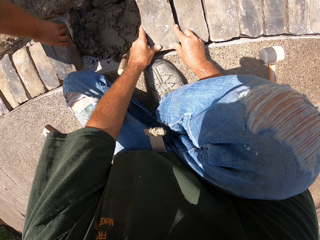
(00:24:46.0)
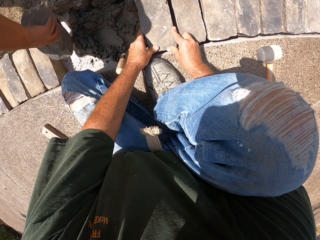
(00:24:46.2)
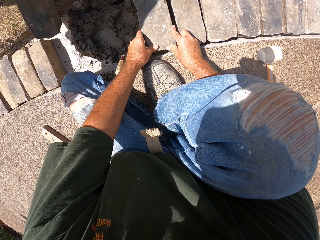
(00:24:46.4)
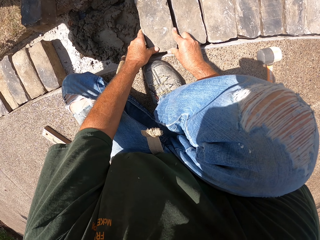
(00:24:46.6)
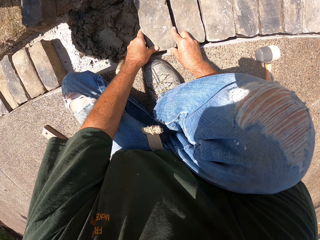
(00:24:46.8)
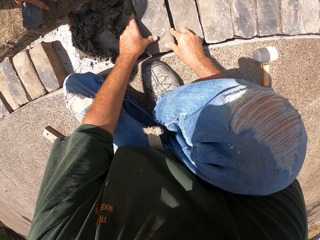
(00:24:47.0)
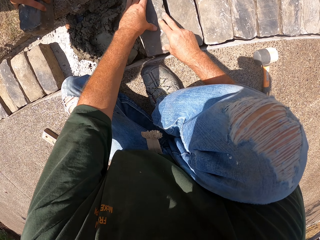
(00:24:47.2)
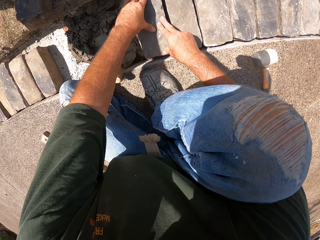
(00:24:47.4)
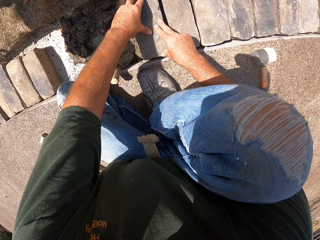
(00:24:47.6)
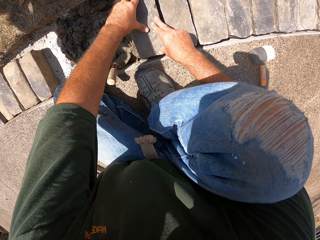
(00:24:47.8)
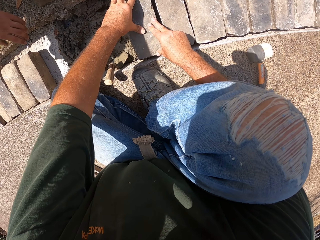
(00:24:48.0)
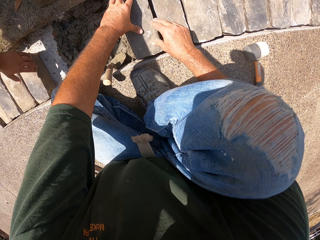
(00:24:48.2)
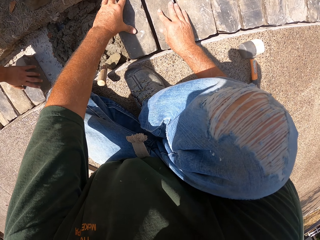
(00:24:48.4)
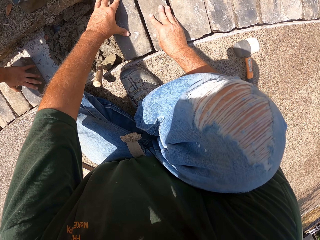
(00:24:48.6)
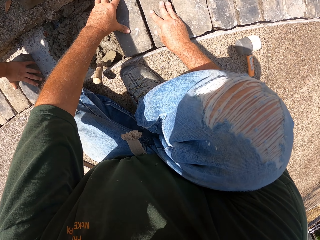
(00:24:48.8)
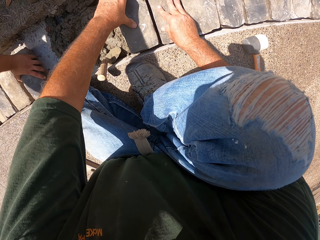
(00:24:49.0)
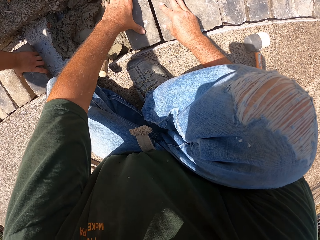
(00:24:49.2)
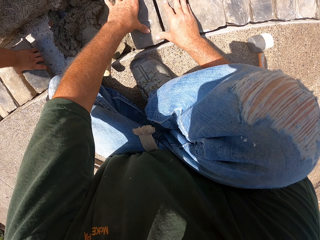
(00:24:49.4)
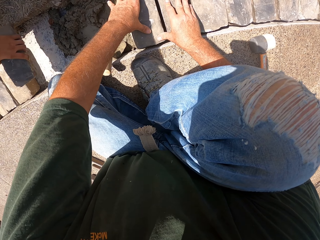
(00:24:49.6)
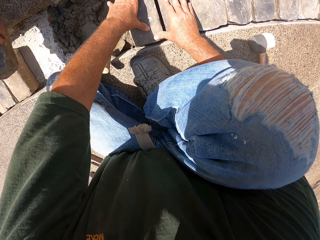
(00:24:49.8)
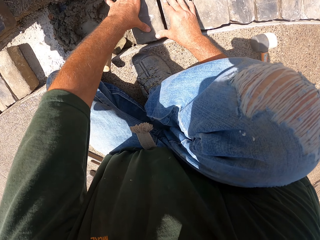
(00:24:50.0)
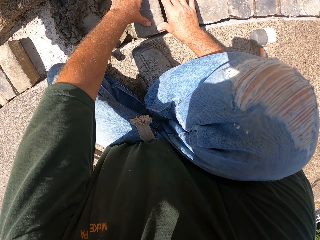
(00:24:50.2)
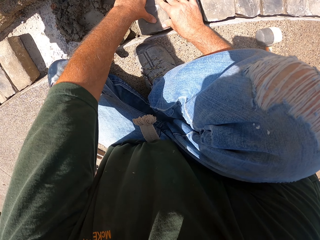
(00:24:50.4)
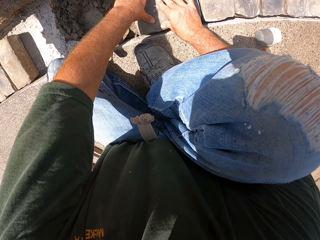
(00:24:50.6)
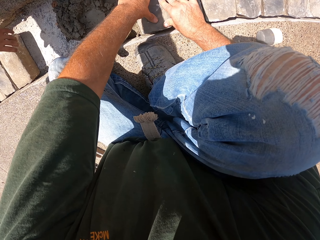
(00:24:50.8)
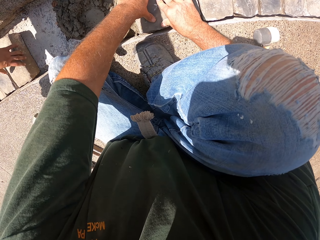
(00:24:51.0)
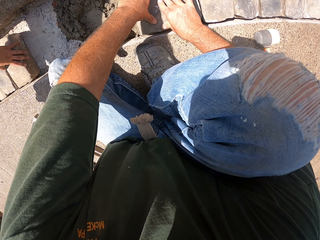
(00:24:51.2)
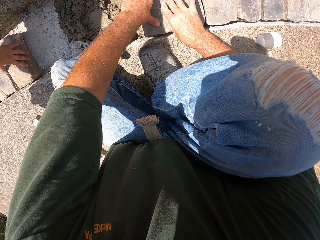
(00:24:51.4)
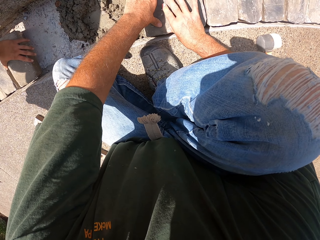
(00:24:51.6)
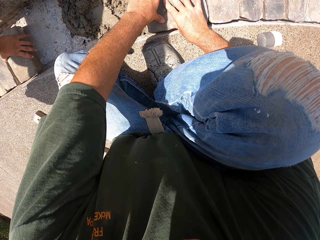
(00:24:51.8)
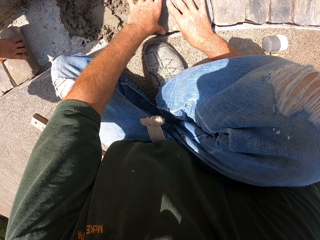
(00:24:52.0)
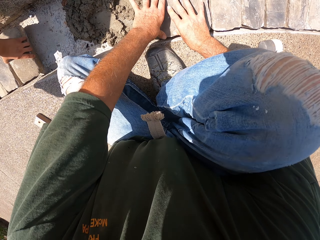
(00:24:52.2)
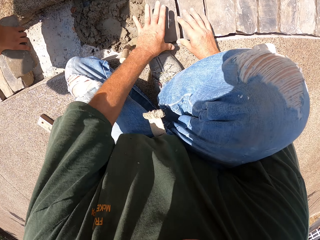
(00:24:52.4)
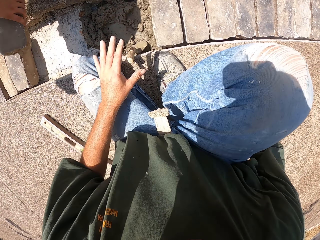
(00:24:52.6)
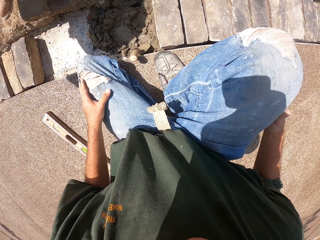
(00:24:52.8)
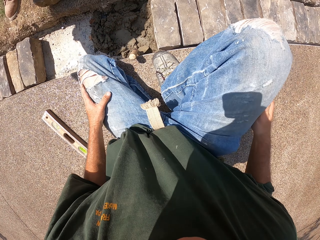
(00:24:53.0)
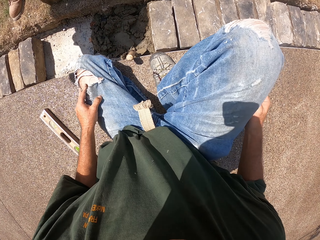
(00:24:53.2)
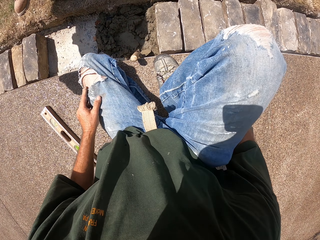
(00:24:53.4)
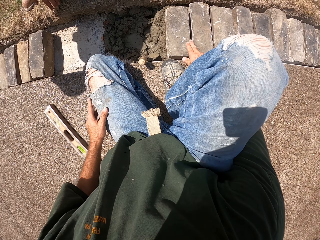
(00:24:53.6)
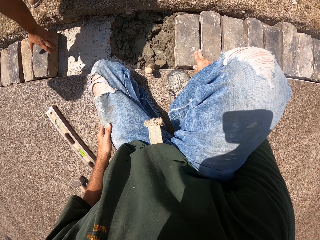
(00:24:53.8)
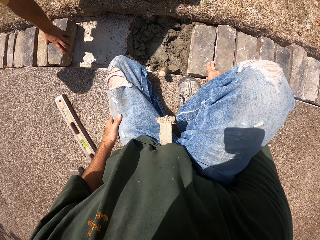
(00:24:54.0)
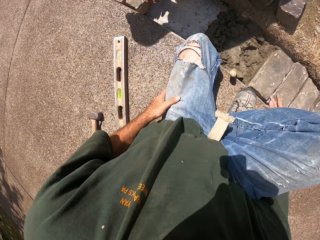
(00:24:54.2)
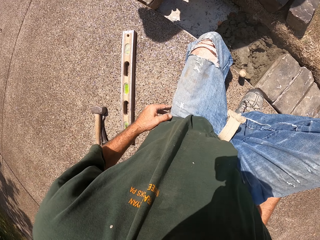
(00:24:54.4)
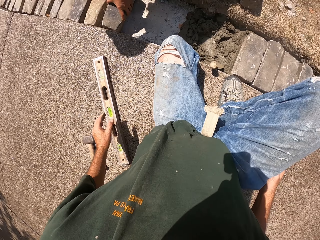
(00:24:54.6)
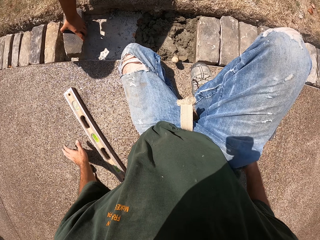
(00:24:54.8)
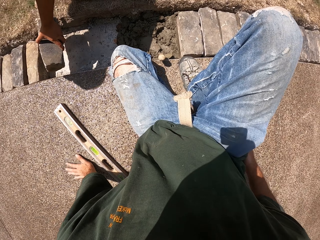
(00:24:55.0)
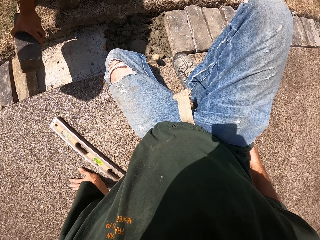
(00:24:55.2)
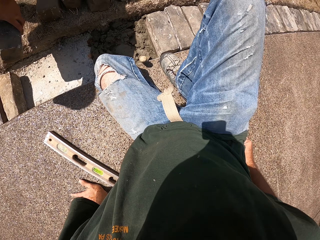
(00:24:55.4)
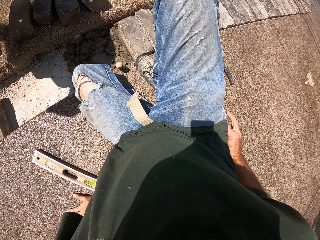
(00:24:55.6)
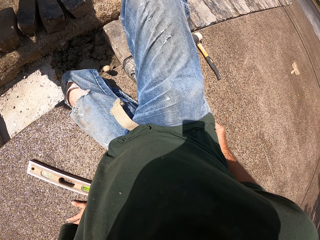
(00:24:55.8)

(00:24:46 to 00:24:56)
A person removes stone blocks from the furrow. The camera wearer looks around.

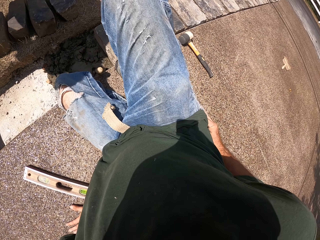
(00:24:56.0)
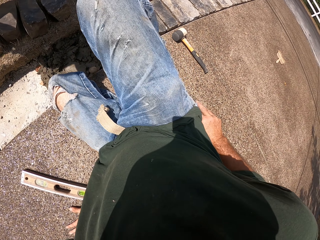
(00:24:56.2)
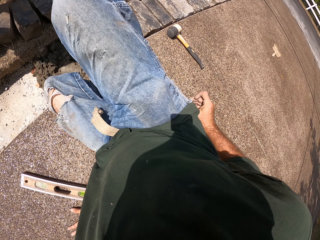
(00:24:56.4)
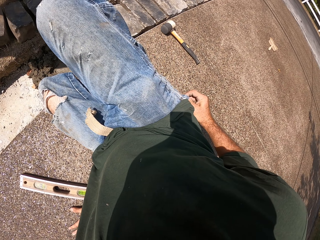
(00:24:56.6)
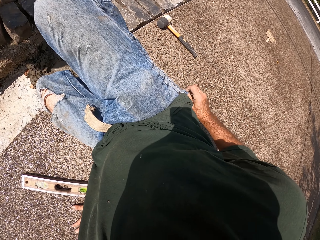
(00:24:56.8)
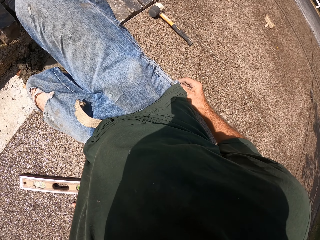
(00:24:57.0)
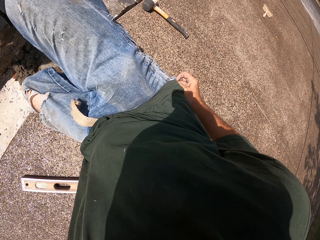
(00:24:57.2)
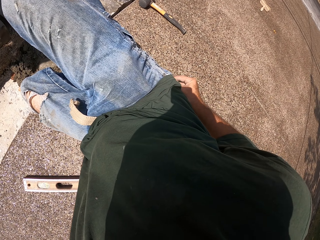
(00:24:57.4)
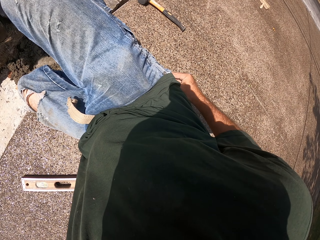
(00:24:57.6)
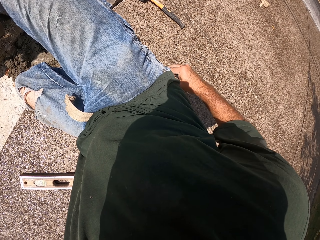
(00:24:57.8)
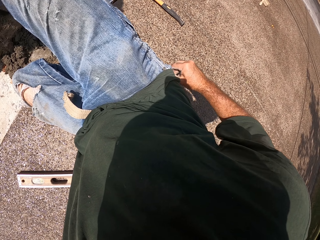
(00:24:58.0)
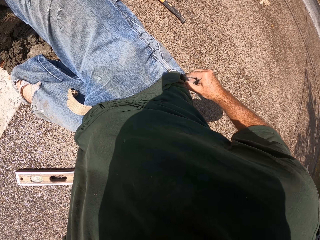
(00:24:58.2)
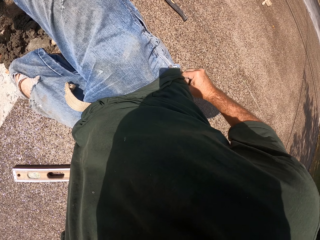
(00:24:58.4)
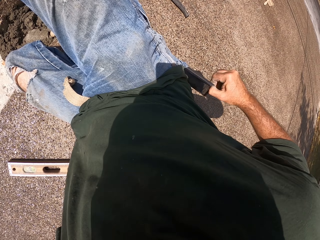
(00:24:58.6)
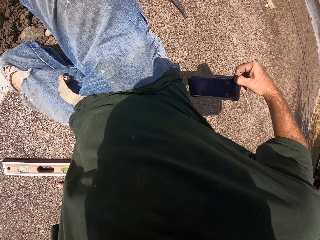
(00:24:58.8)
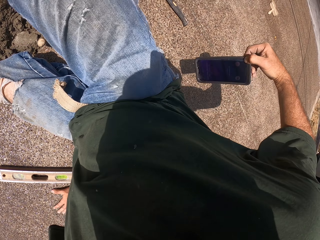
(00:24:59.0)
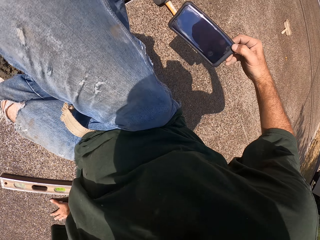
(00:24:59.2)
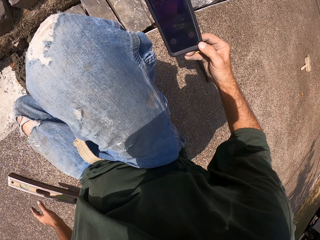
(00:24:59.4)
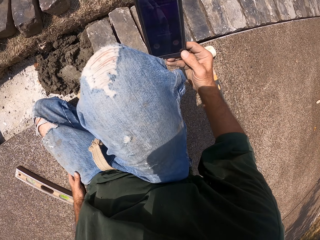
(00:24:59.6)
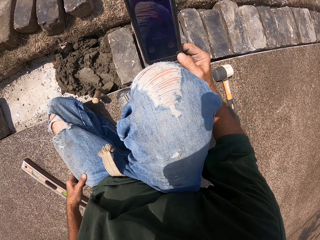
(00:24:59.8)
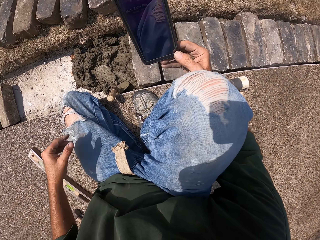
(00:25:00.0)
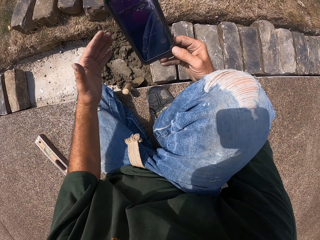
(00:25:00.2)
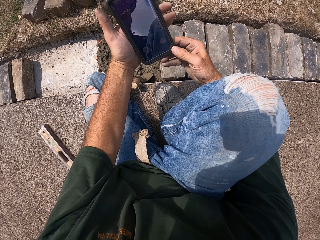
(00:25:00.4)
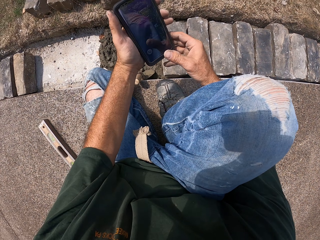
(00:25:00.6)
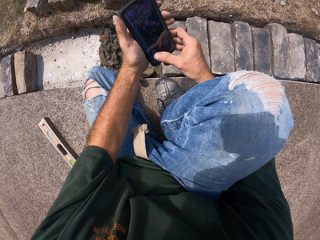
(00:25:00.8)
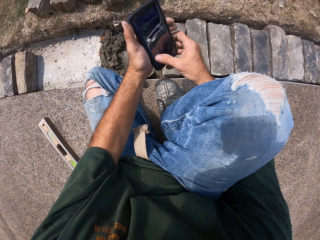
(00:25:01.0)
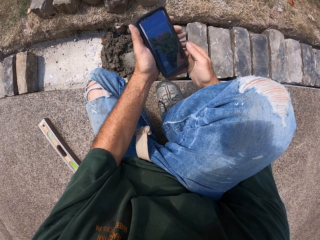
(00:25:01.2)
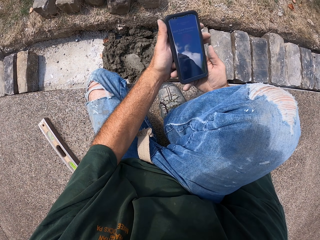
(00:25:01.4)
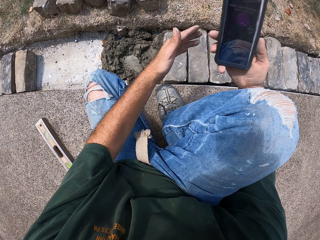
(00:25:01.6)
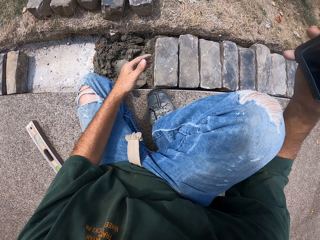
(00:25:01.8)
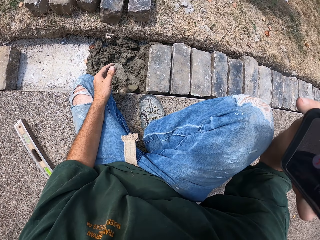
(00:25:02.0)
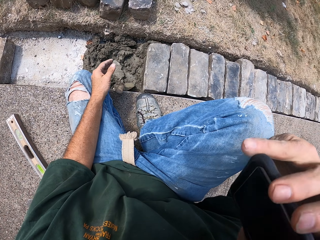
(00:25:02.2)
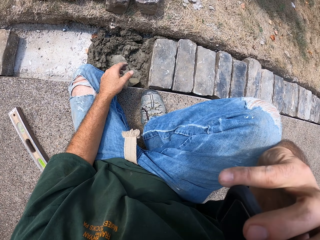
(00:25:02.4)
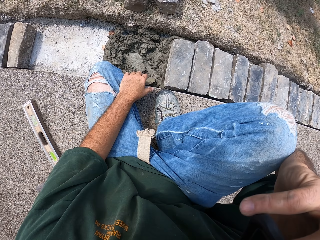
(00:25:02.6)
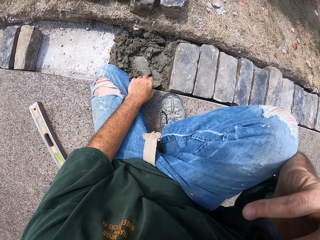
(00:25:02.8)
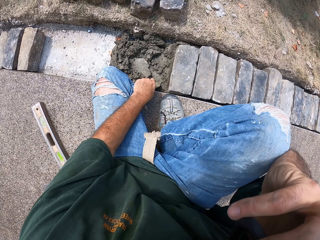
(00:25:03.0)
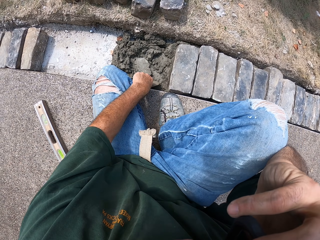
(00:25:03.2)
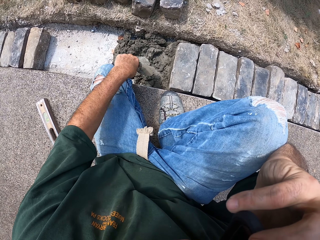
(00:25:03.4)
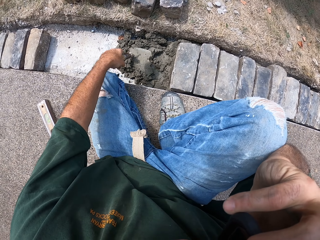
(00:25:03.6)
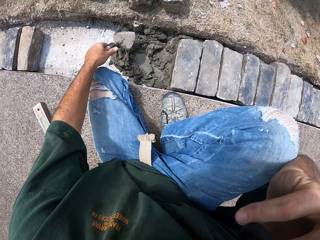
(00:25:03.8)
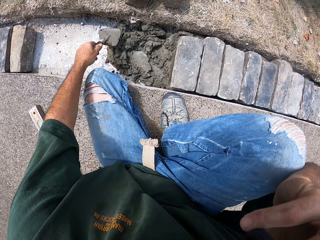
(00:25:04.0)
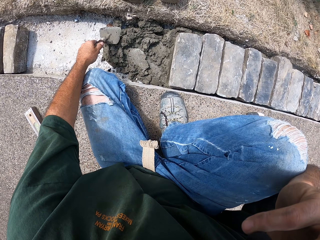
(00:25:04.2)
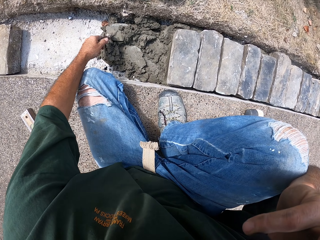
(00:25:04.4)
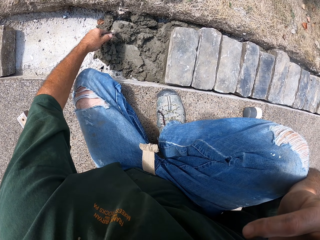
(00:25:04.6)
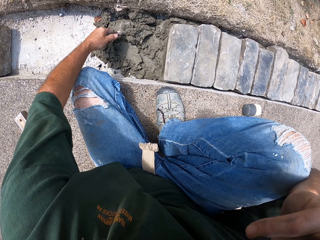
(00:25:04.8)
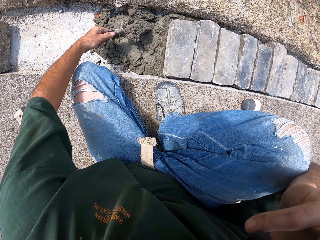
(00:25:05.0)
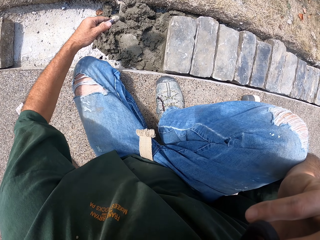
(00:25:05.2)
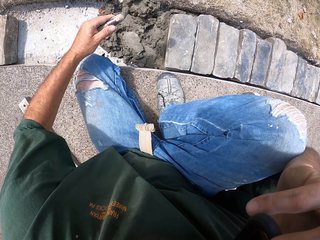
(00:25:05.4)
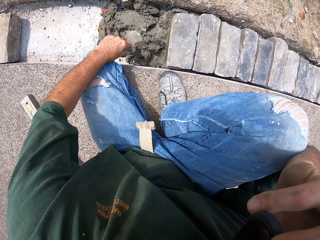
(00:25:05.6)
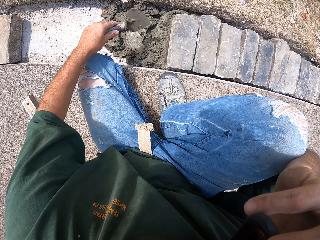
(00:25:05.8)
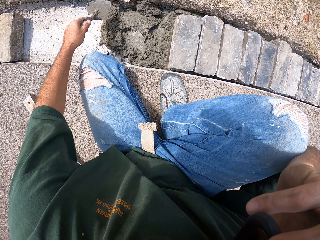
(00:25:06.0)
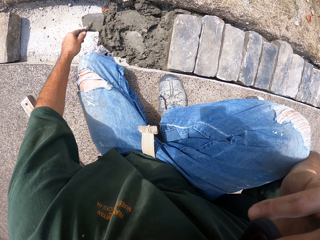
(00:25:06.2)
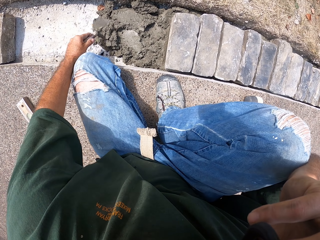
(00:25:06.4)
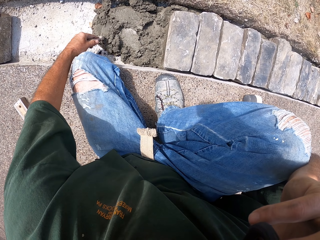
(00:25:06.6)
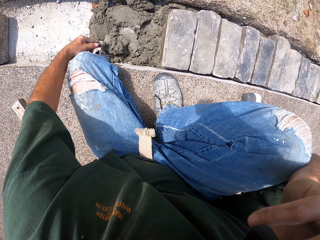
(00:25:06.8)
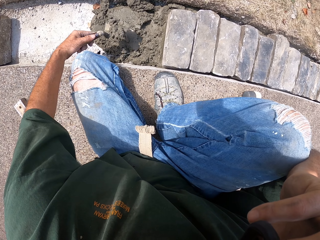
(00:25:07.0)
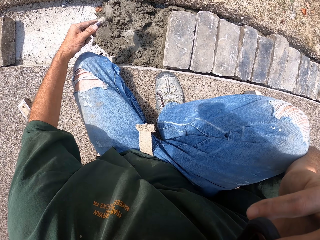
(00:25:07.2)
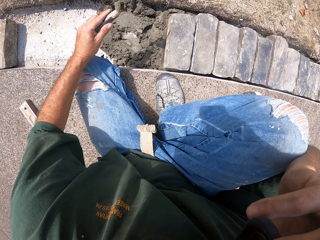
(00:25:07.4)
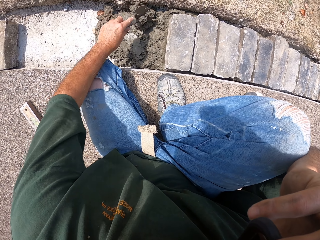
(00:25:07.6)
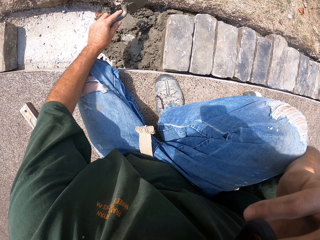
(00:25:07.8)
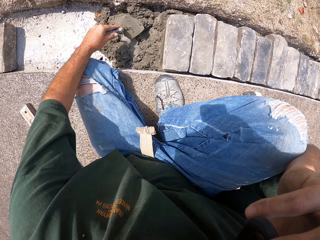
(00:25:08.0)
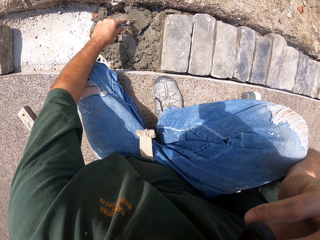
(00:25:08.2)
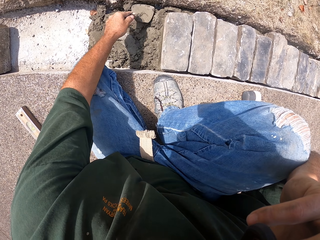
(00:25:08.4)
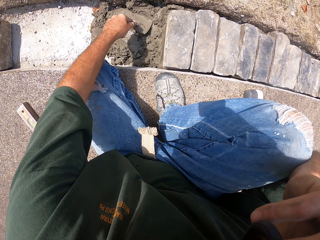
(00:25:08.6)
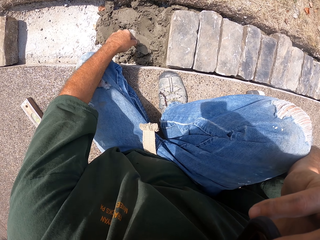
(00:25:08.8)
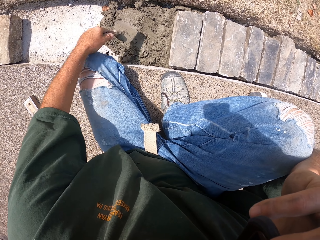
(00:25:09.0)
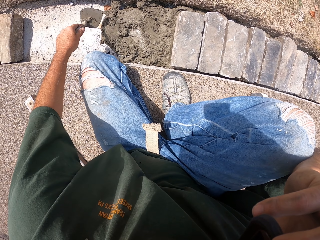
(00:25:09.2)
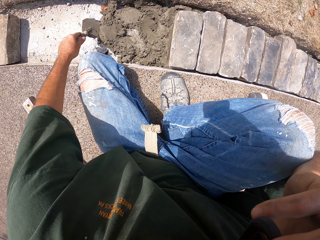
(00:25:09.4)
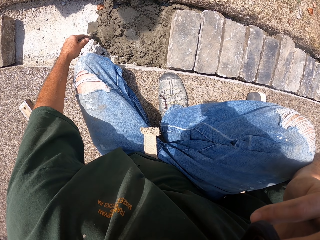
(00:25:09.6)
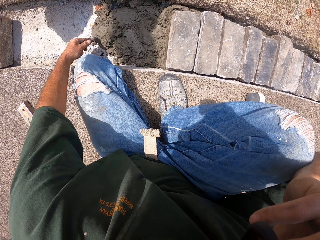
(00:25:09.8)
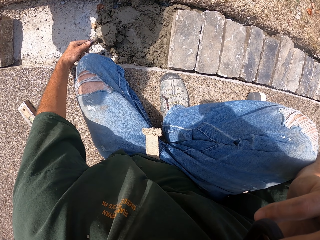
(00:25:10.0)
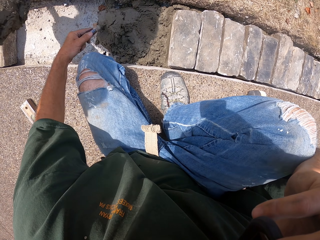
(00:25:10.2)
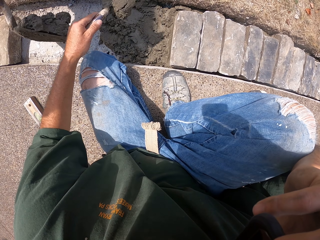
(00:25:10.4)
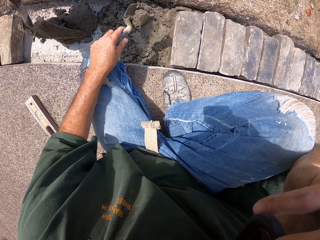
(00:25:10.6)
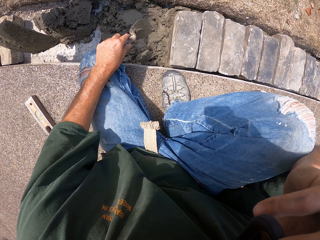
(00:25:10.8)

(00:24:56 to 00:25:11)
The camera wearer removes the phone from the pocket. They receive the call. They operate the phone. They make a call. They pick up a masonry trowel. They scoop and level the concrete. They spread mortar in the furrow.
